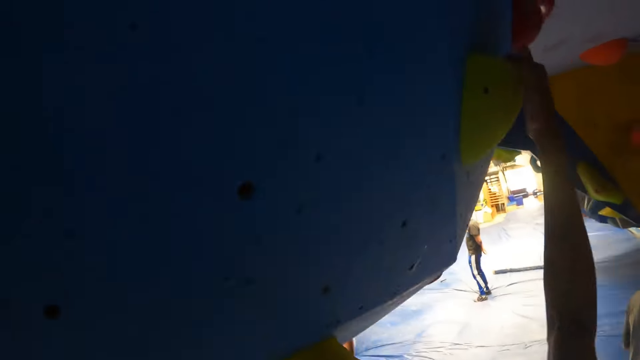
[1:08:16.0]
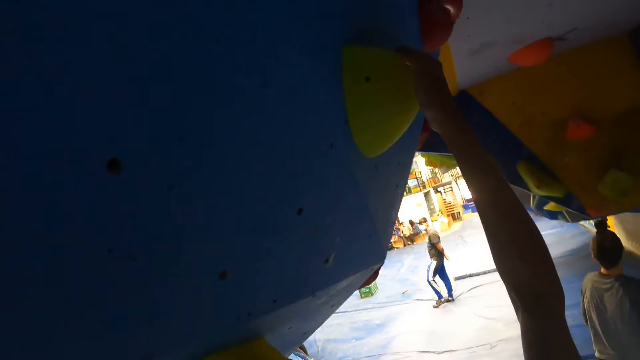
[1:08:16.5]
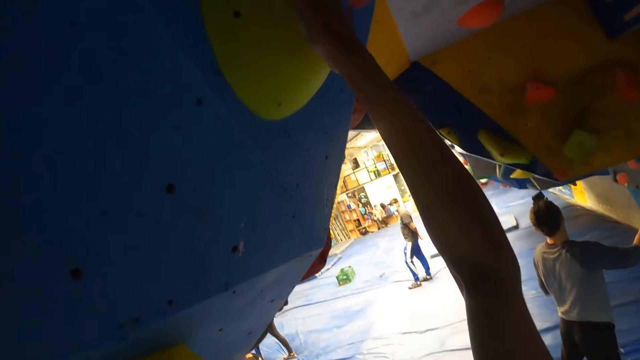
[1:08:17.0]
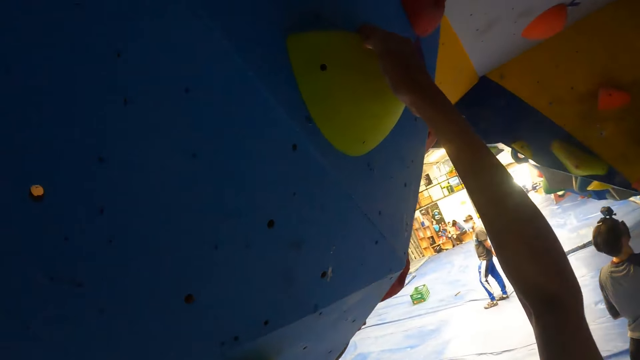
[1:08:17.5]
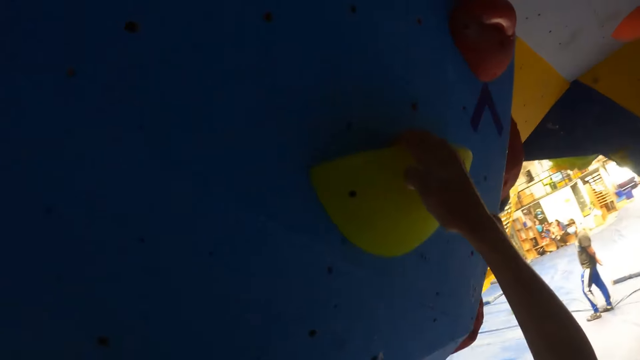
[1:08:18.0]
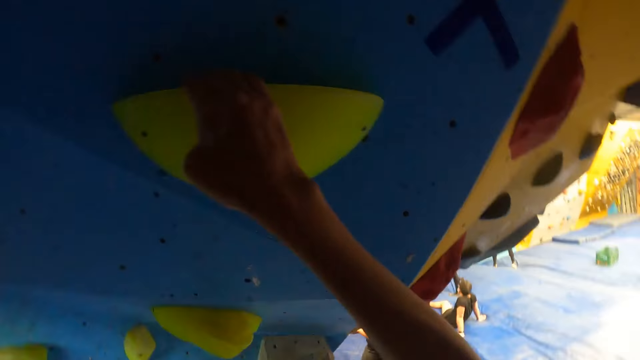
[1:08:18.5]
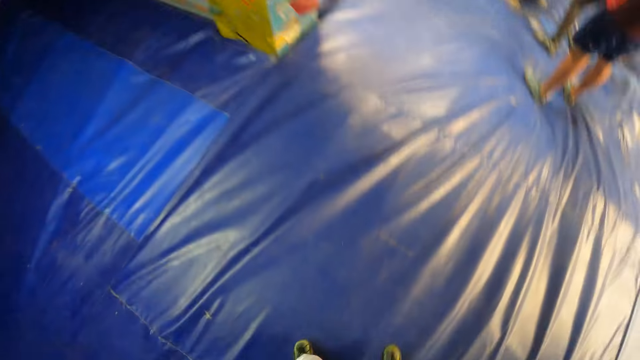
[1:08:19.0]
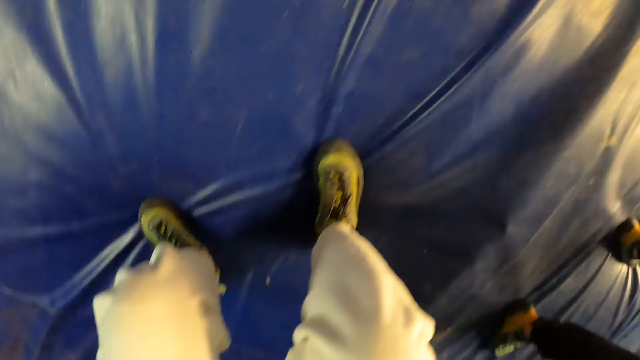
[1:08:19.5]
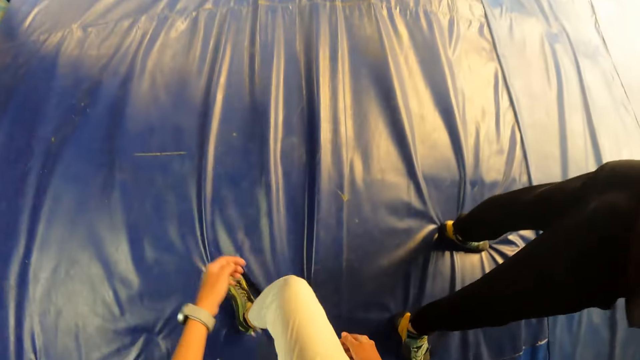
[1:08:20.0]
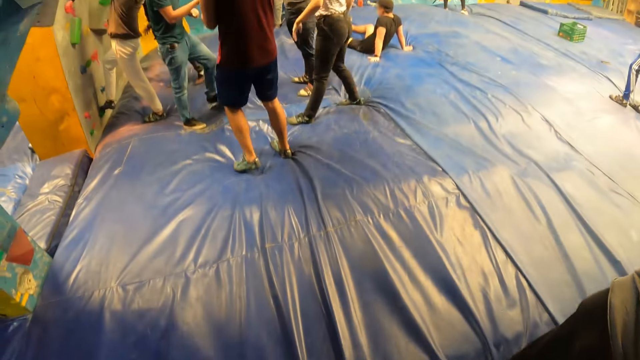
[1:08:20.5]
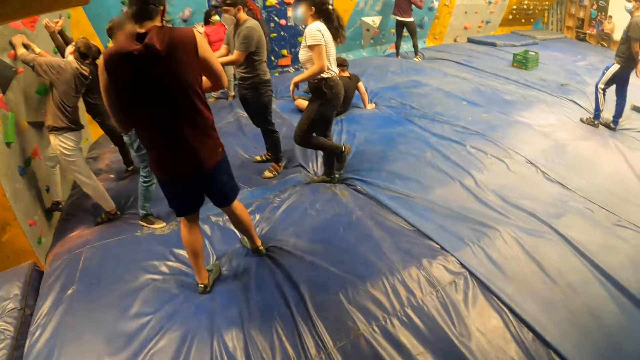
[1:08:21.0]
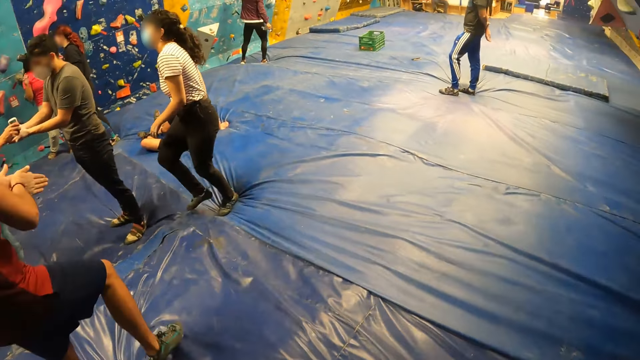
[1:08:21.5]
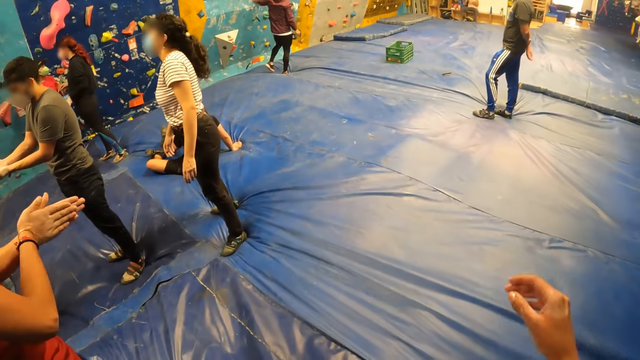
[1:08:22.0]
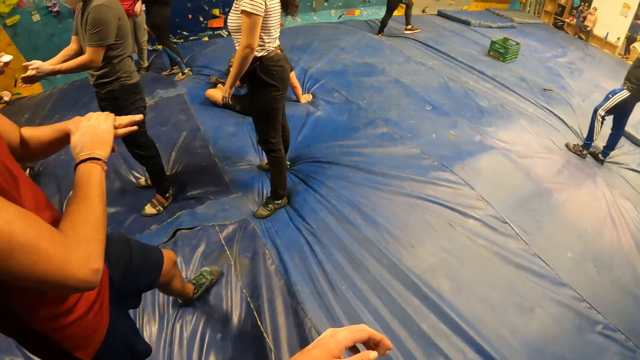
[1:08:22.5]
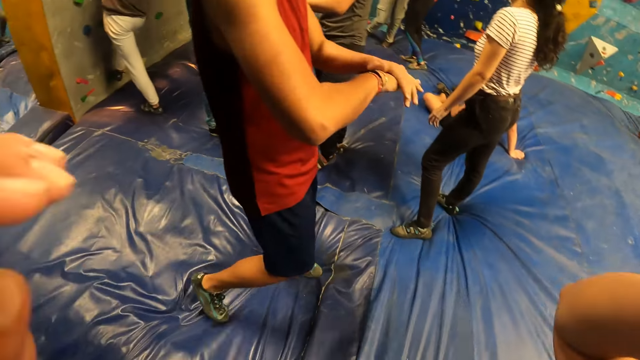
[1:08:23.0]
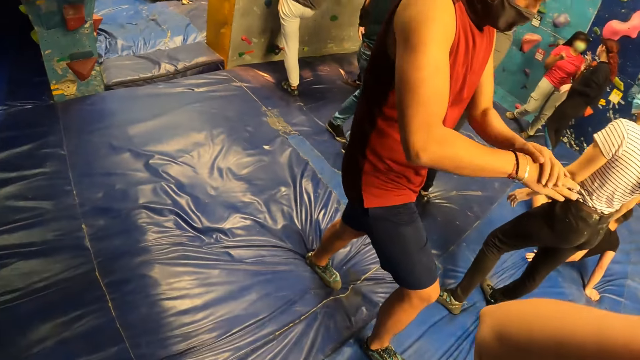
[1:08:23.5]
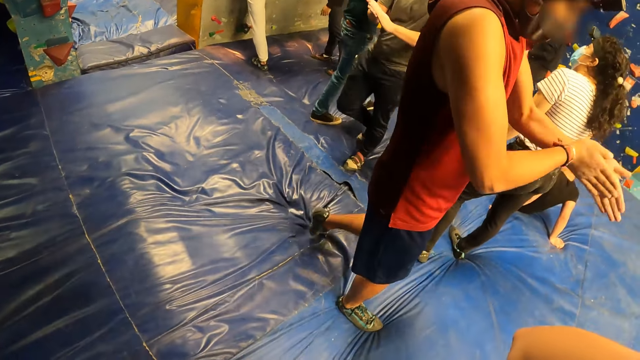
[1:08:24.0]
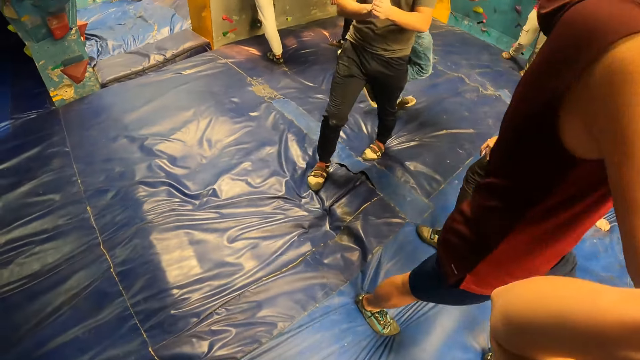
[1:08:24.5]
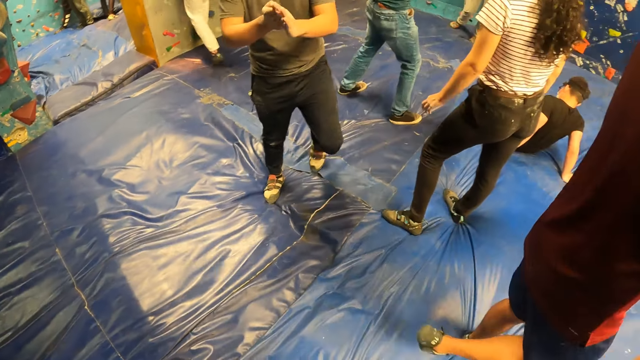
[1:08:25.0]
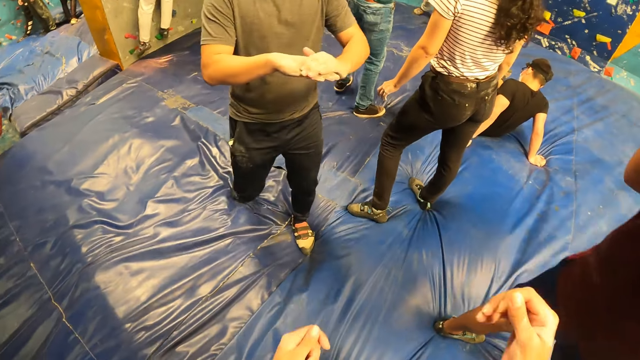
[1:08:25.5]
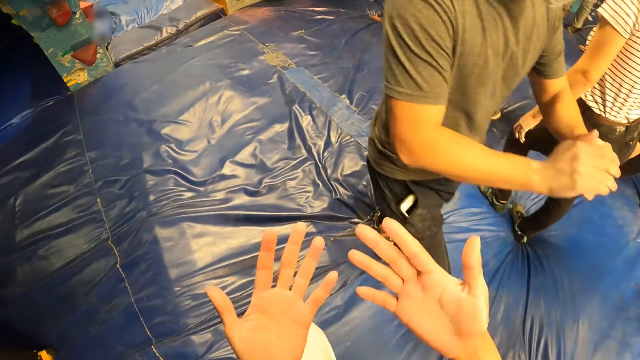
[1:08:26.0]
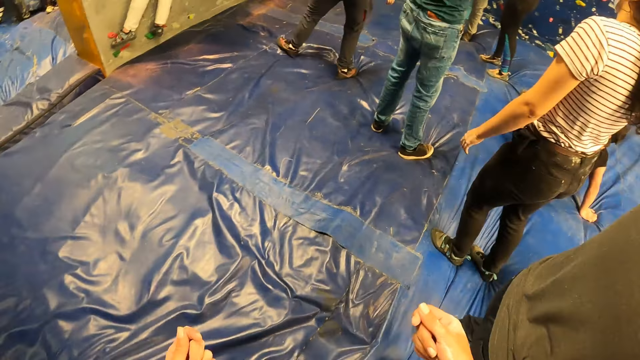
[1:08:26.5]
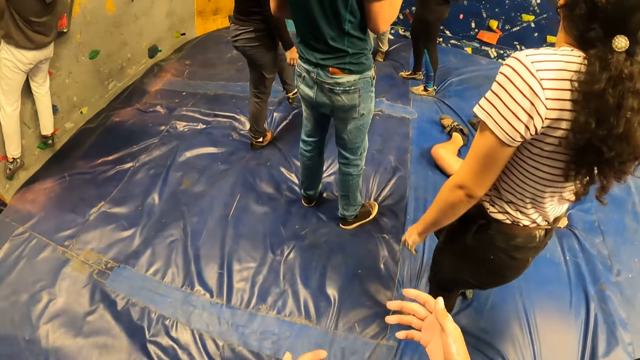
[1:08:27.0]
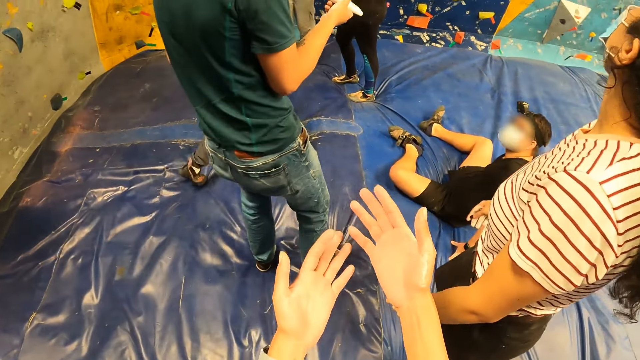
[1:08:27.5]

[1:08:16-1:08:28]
The camera wearer jumps down from the bouldering wall onto the bouldering mat. They look around. A man rubs hands together. Another man moves around and rubs hands together.

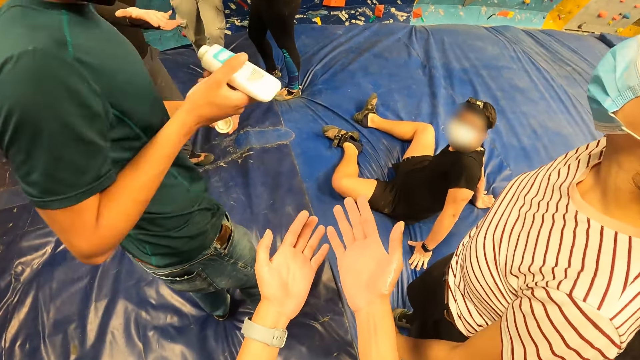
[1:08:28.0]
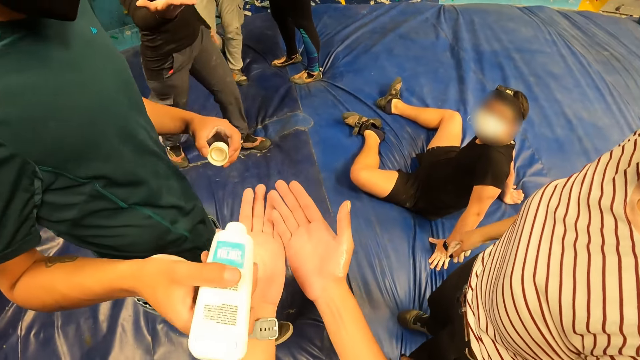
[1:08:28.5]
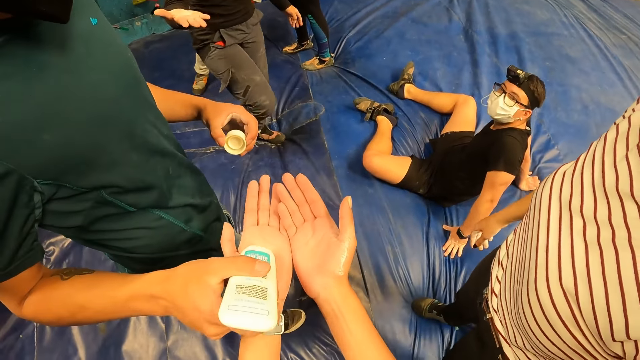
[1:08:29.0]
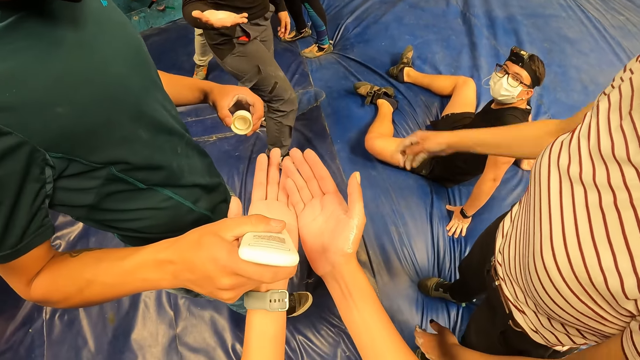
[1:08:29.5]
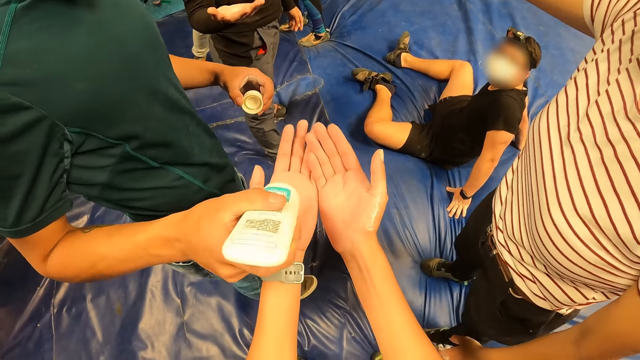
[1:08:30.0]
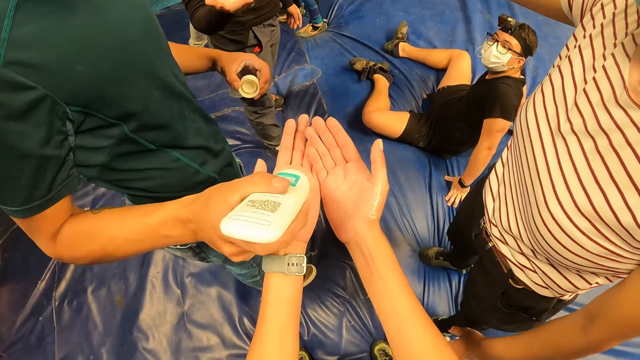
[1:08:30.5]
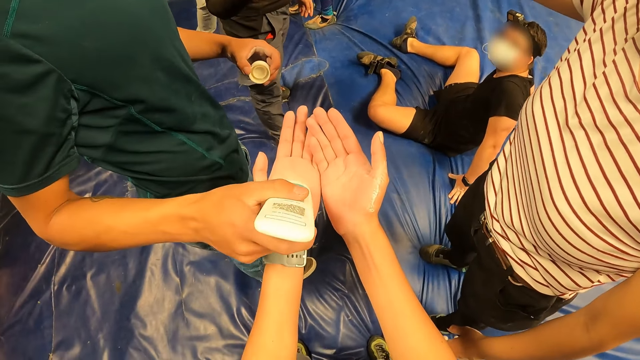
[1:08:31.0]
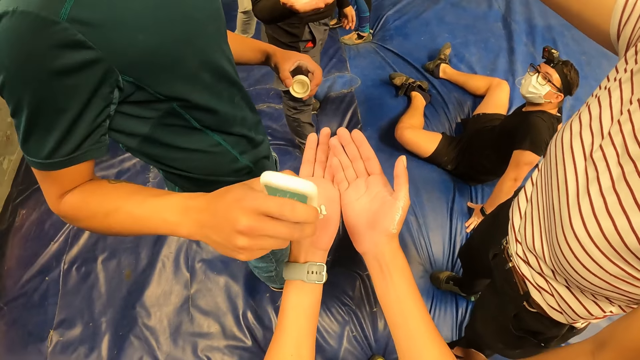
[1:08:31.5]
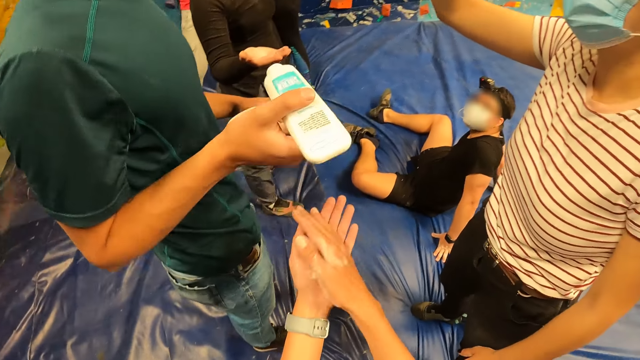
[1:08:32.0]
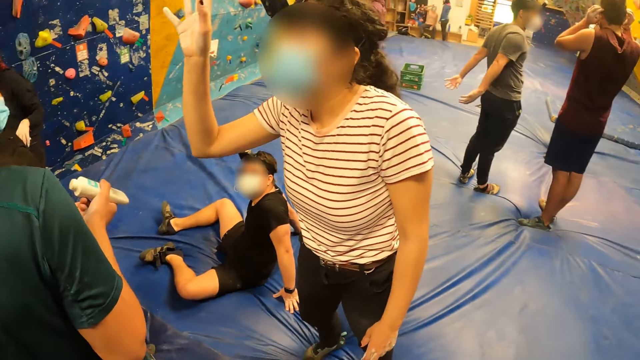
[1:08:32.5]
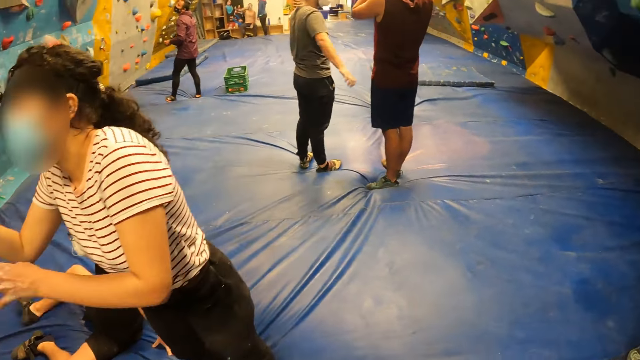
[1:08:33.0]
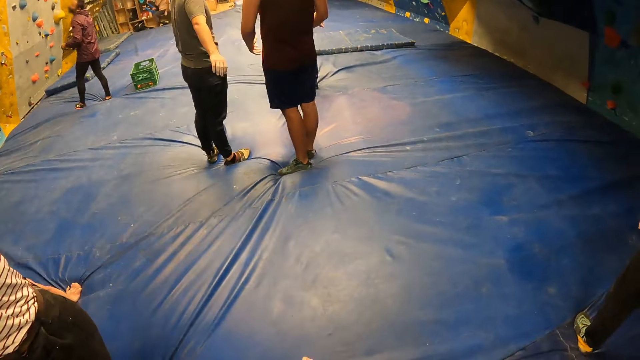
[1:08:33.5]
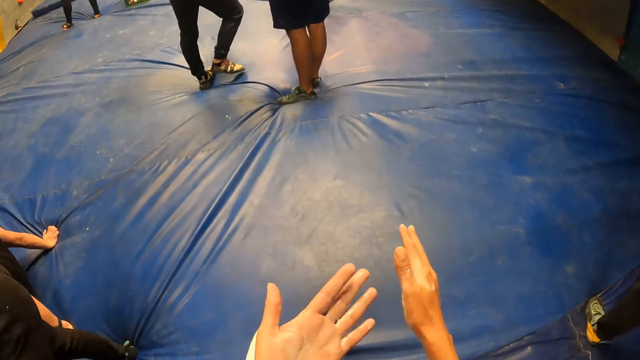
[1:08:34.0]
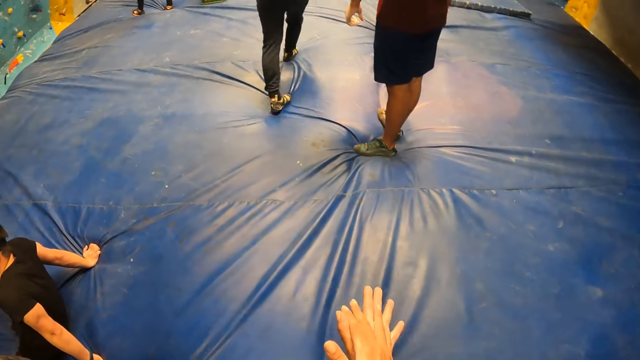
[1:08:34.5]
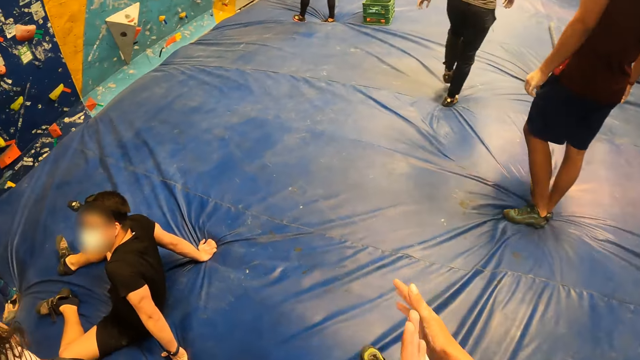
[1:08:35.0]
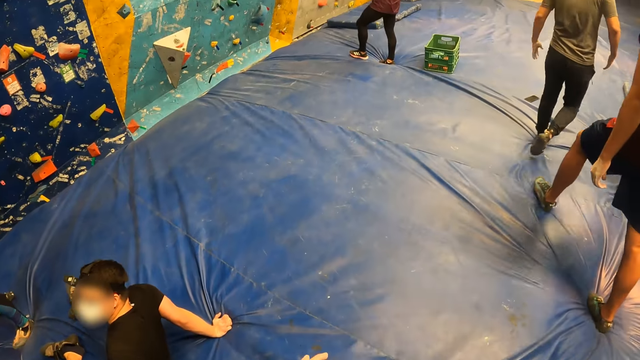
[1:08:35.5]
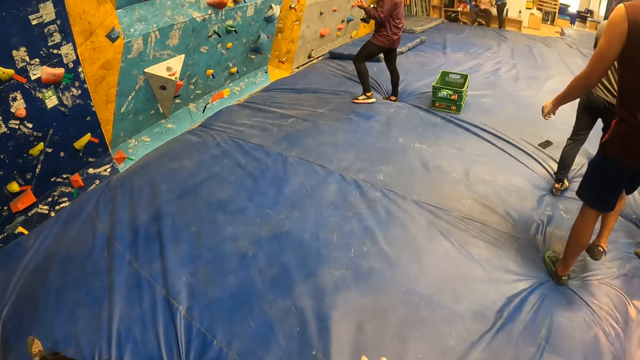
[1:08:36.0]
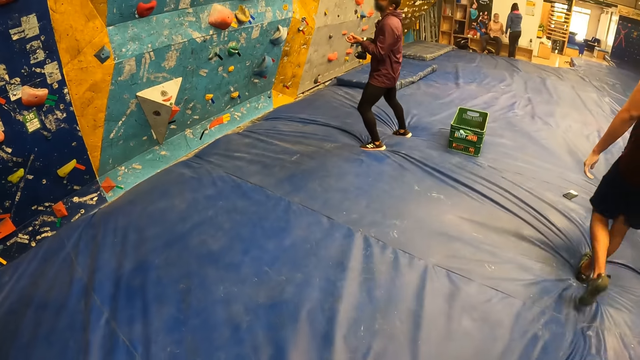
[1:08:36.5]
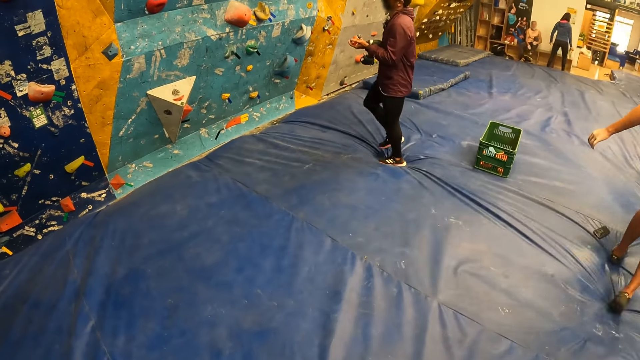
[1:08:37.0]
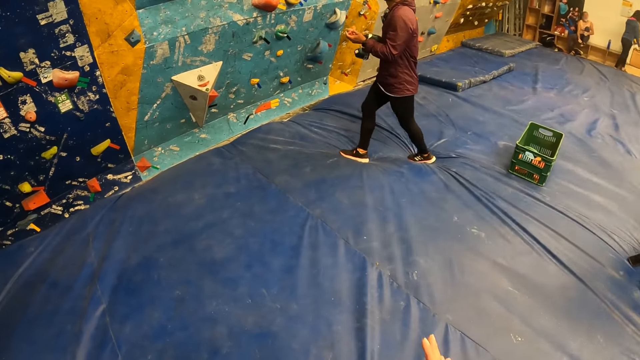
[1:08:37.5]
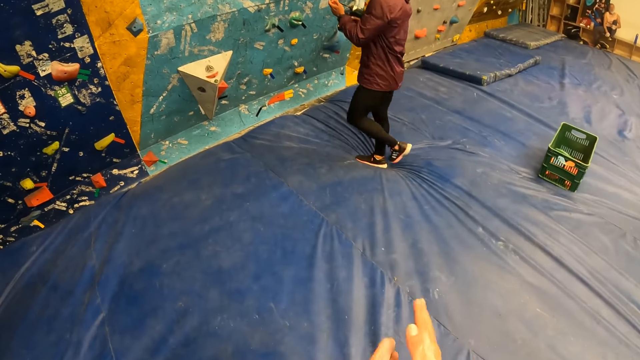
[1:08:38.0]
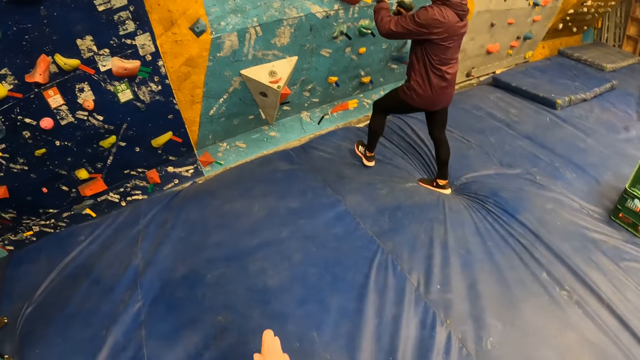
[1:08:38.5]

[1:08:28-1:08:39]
A man puts a lotion on the left palm of the camera wearer with his right hand. The camera wearer rubs both palms together.
